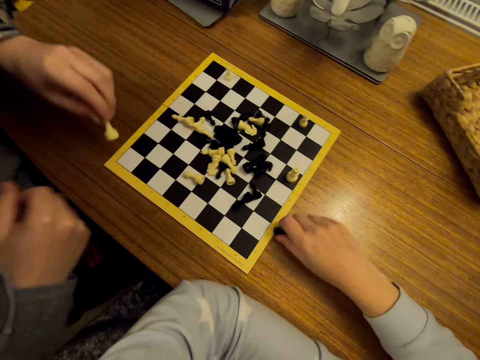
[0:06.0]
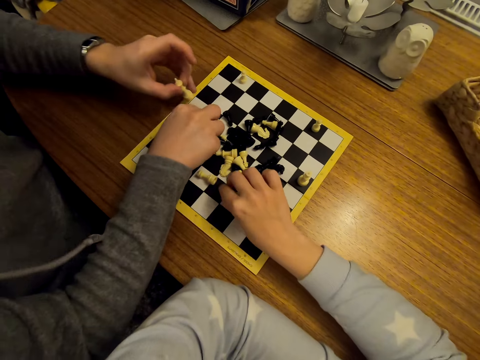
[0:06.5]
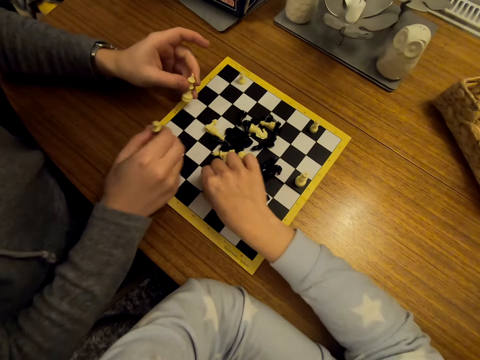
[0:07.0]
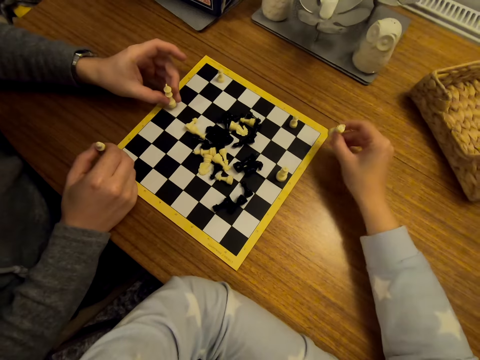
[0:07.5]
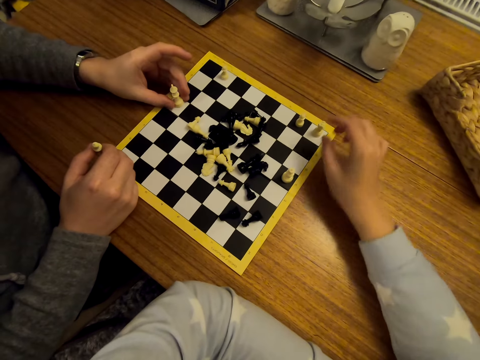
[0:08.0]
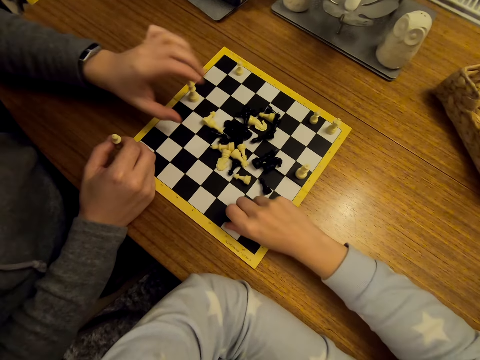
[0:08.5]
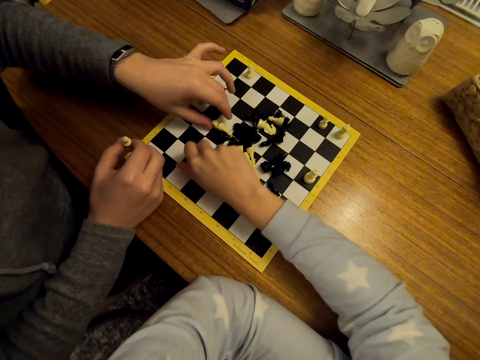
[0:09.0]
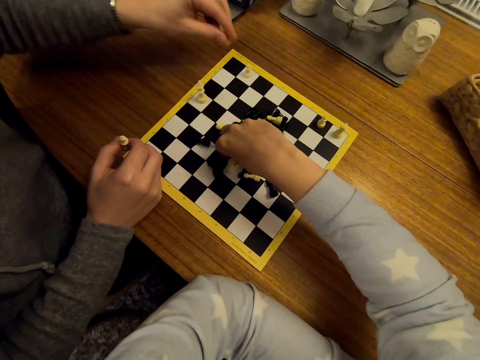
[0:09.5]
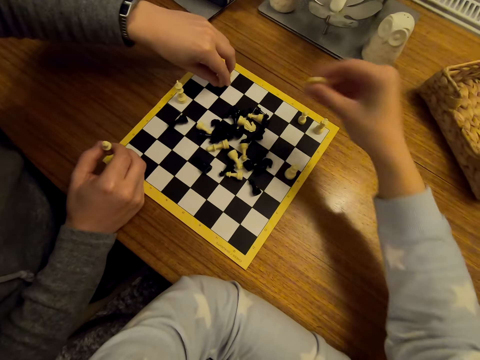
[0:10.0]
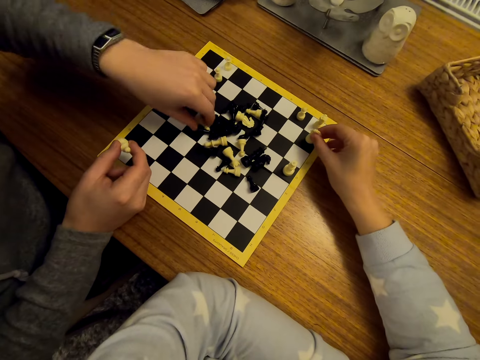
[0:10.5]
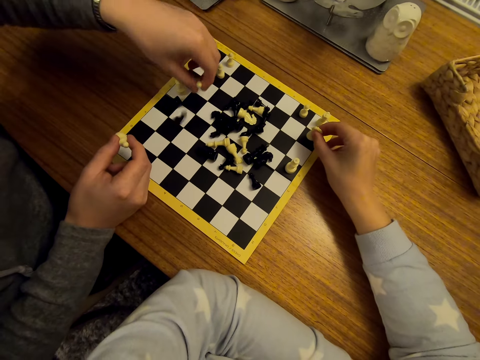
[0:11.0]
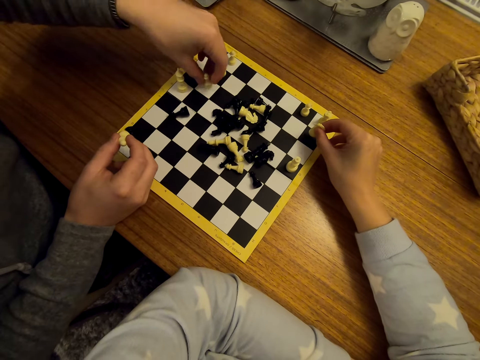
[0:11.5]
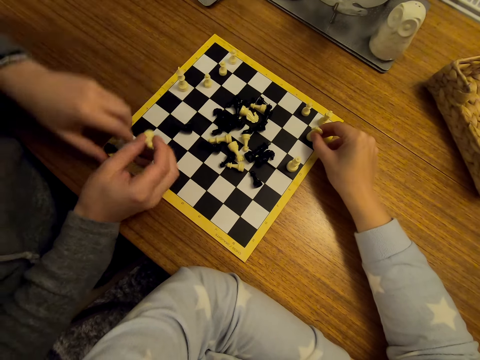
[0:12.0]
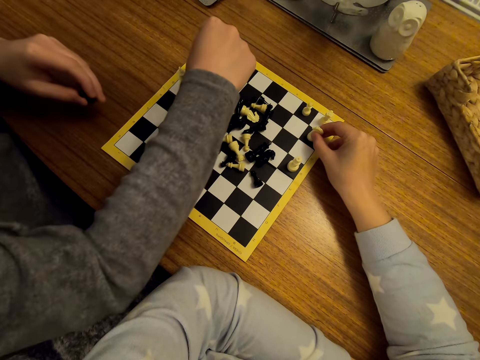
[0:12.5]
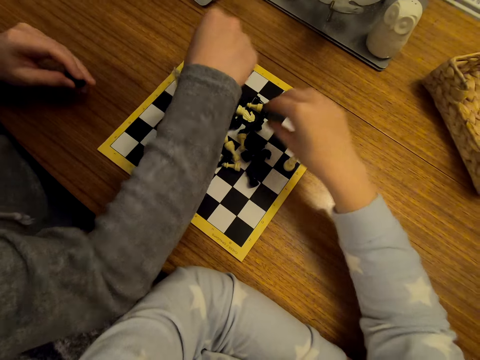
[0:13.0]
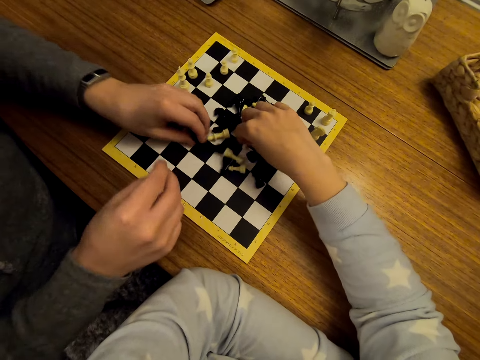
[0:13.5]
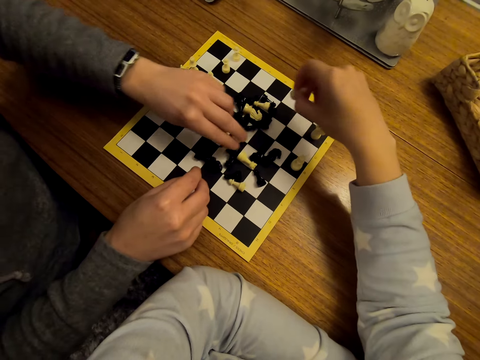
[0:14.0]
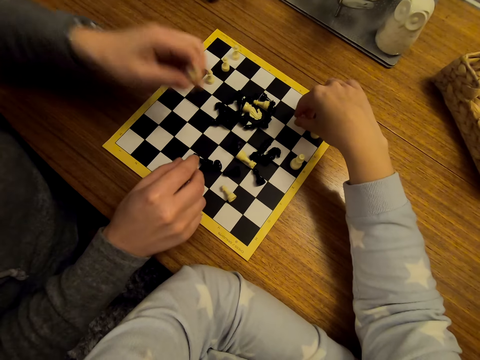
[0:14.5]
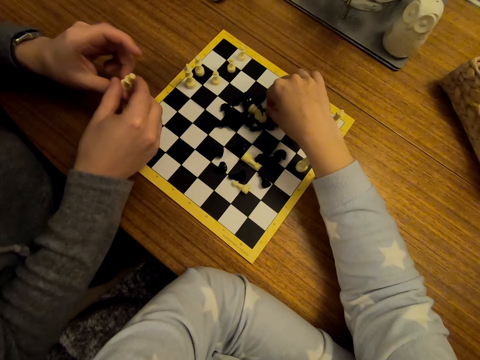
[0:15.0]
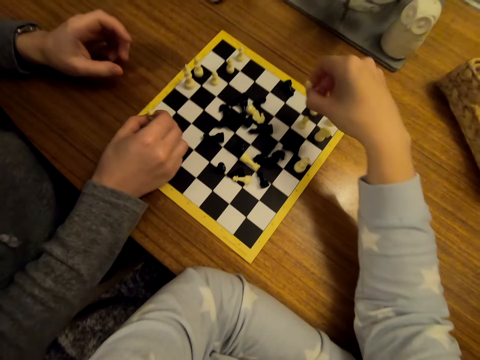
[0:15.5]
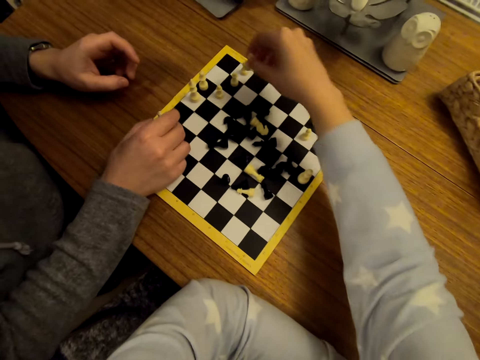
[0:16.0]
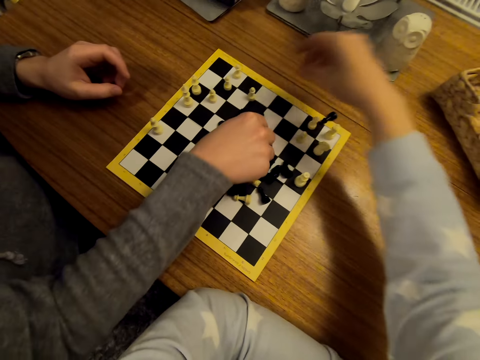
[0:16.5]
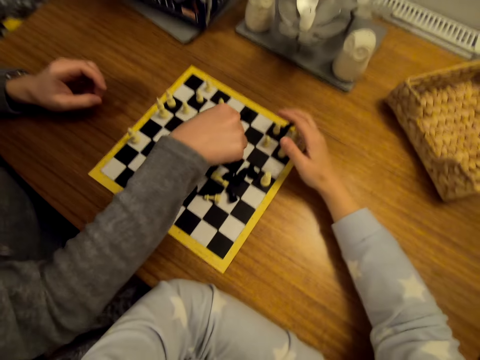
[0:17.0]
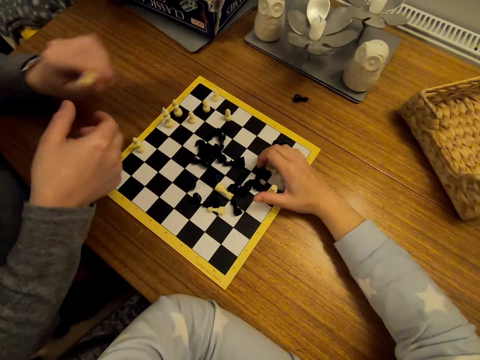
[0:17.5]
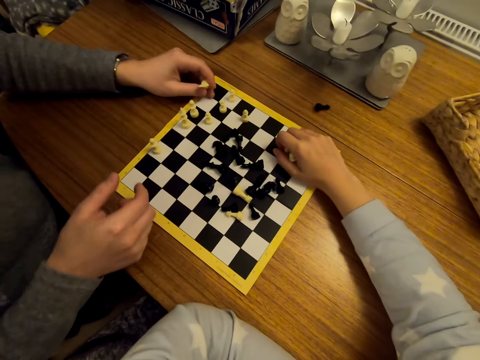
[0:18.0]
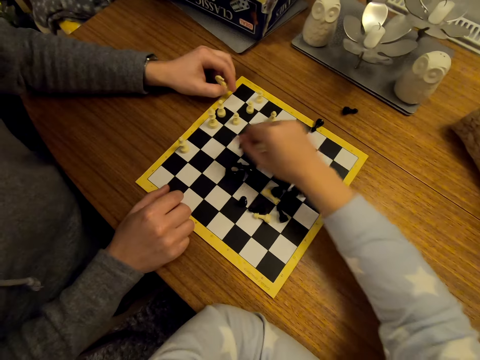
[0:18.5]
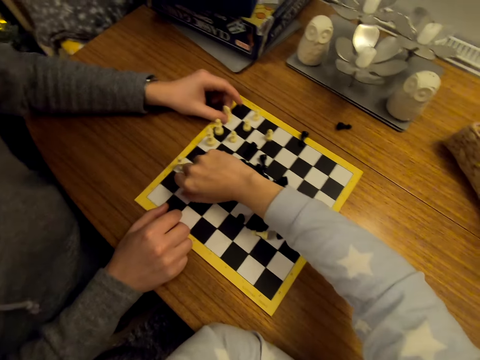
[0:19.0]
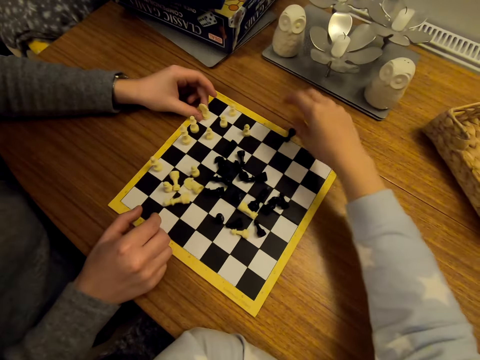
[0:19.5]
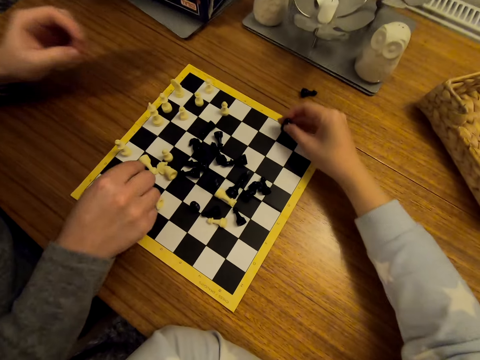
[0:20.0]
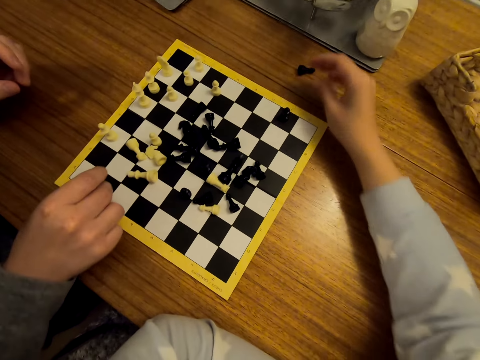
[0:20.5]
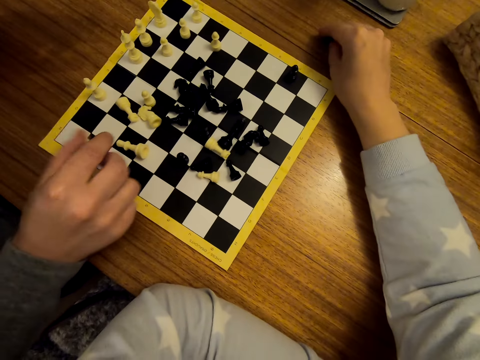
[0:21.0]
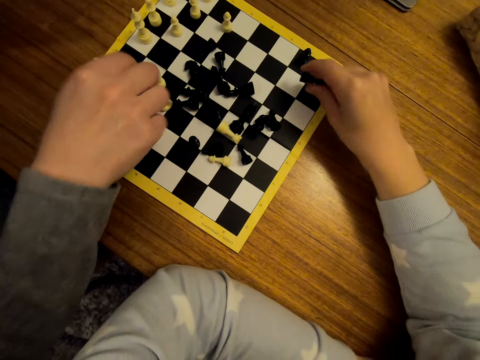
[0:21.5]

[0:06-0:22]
The camera wearer holds the pawn. A woman moves the pawn on the chess board. The camera wearer moves the pawn on the chessboard. The woman moves the pawn on the chess board. The camera wearer interacts with the woman.

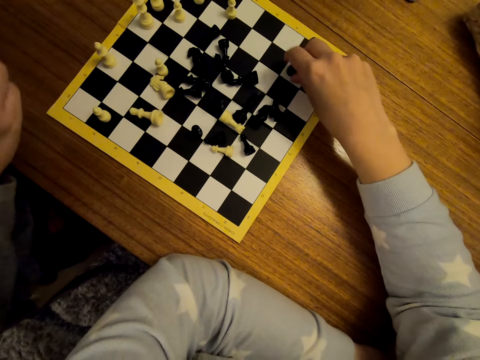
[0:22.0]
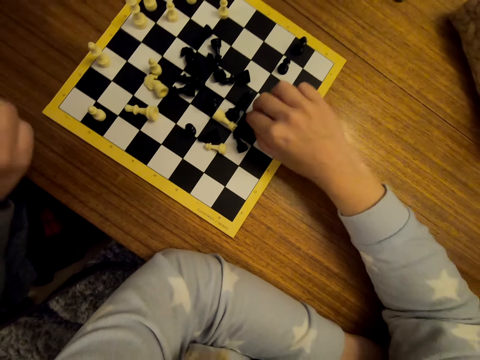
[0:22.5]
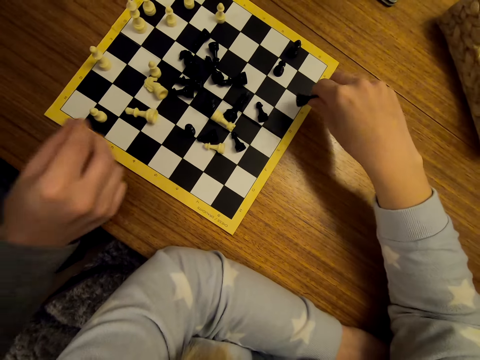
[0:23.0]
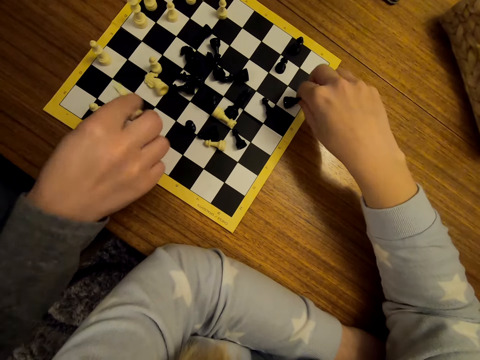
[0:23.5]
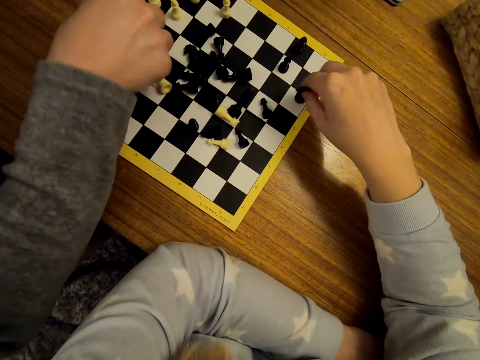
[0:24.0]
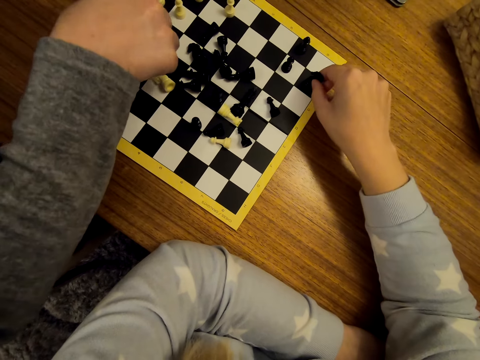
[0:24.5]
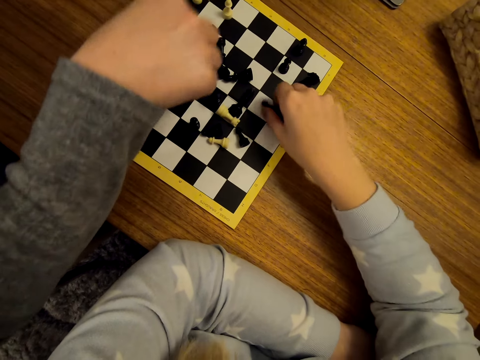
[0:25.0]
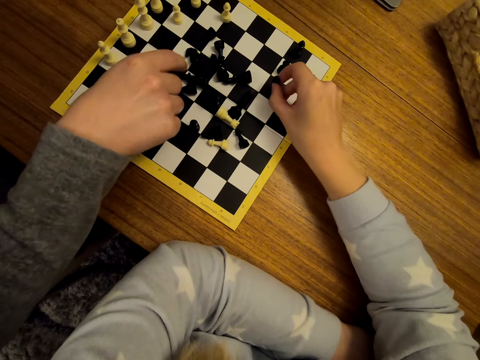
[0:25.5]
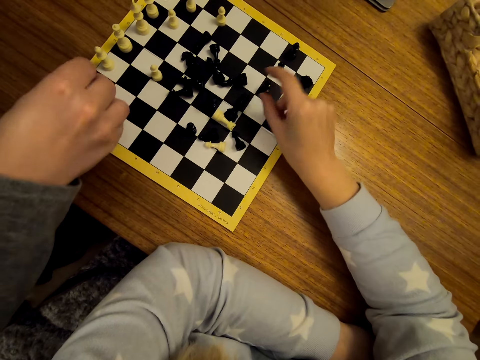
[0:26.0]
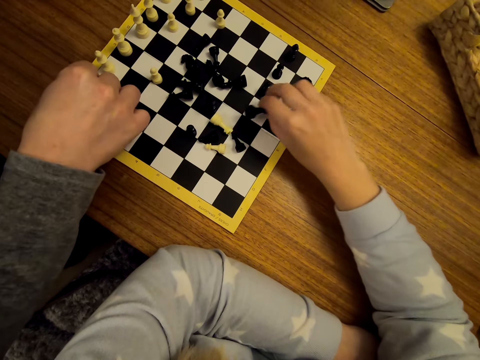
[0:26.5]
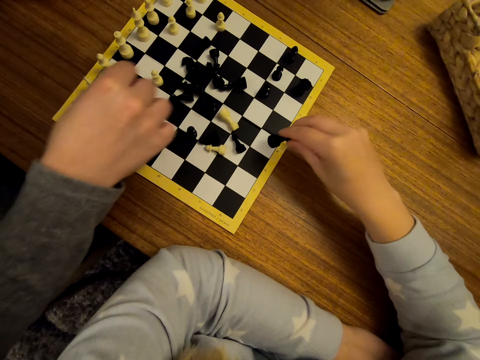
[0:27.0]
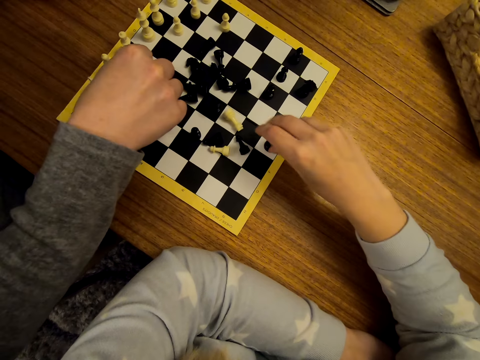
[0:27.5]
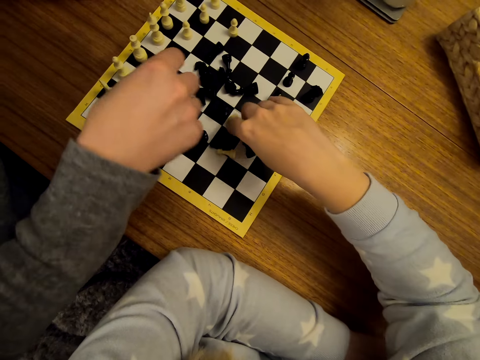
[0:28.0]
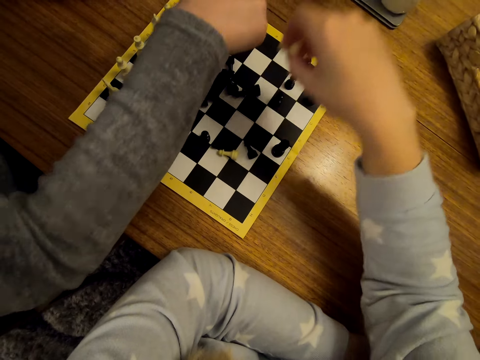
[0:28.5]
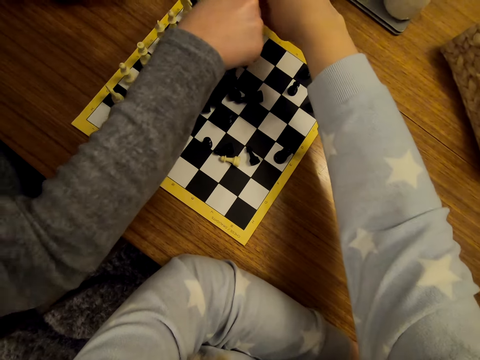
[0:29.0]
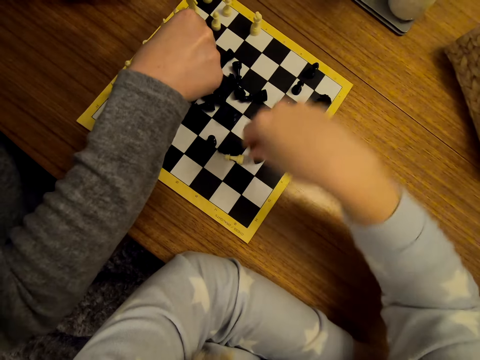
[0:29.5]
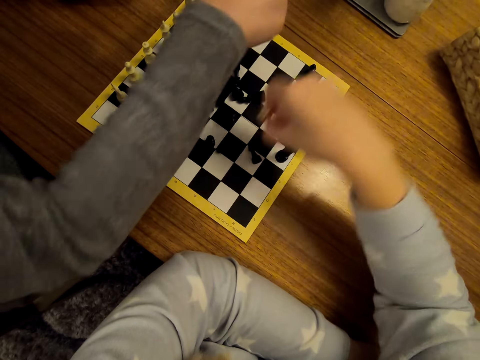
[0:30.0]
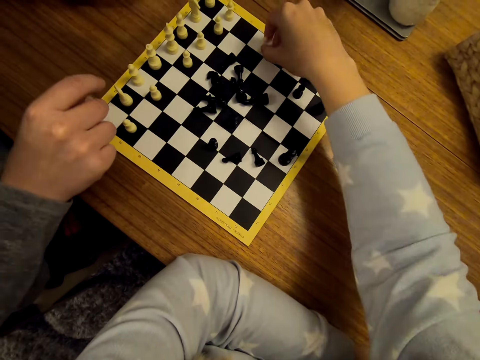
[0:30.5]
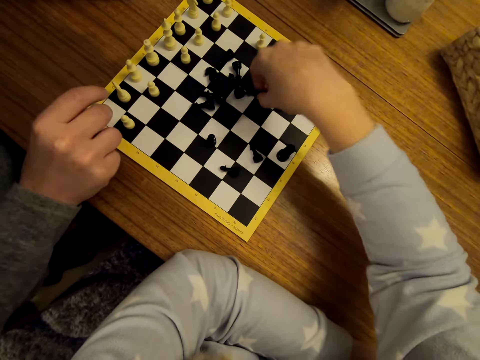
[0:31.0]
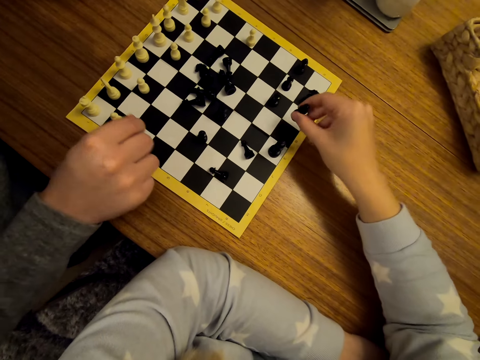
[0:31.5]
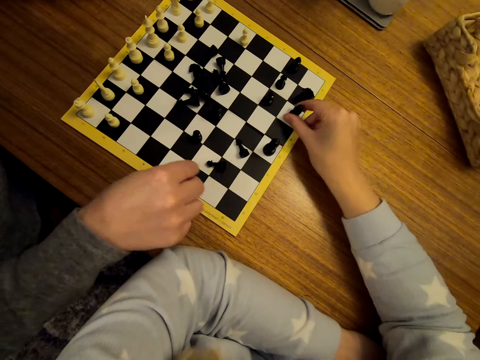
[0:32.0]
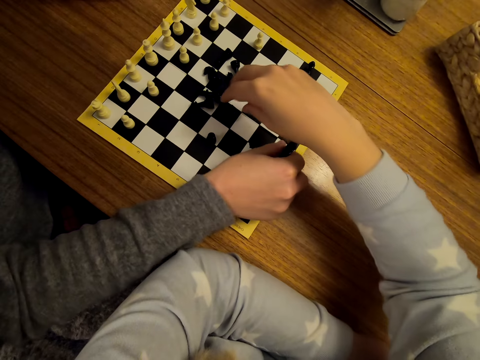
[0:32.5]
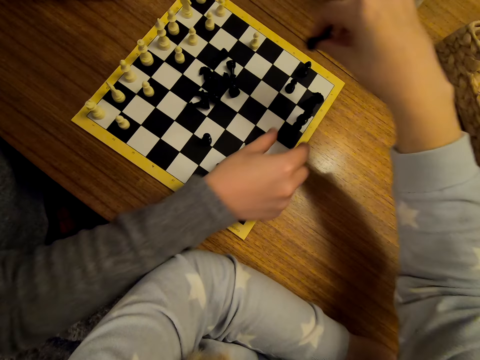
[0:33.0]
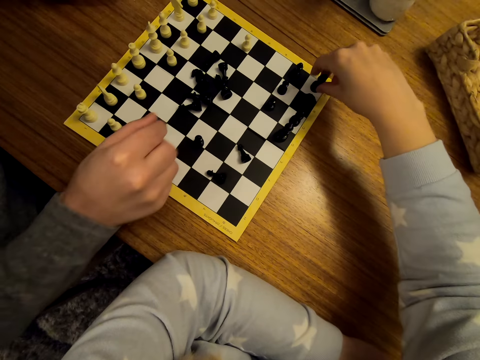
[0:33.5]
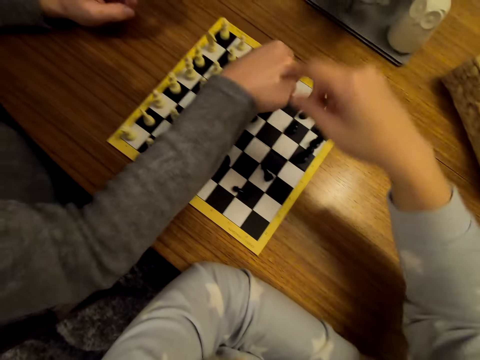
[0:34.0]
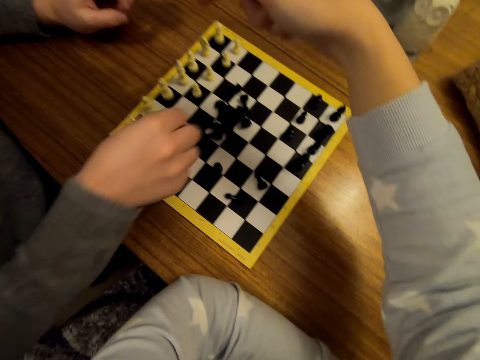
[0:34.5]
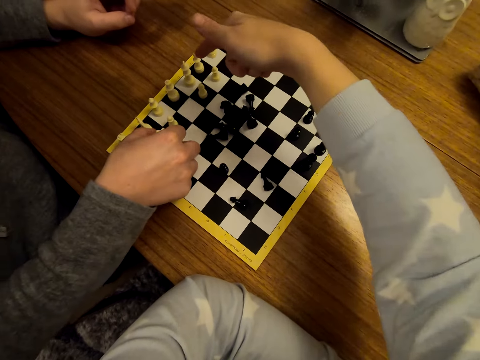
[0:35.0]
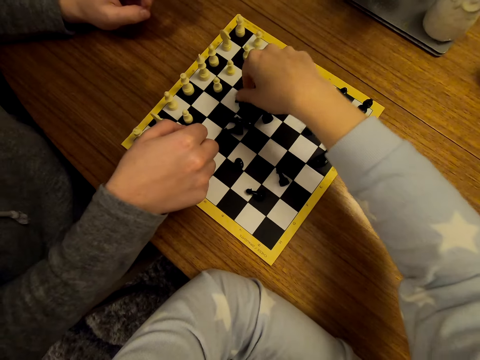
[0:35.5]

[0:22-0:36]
The camera wearer moves a pawn on the chess board. A woman moves the pawn on the chess board. The camera wearer moves the pawn on the chess board.
